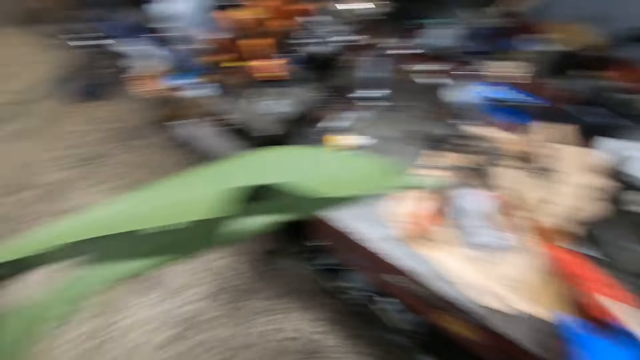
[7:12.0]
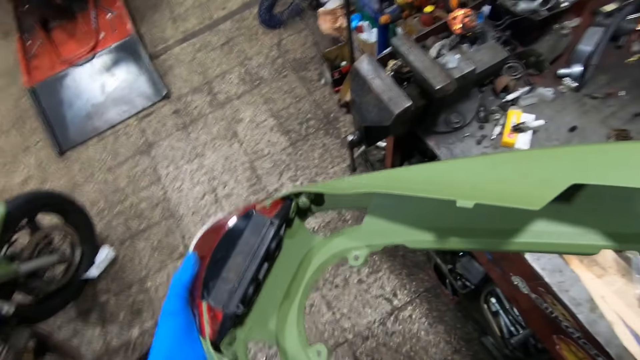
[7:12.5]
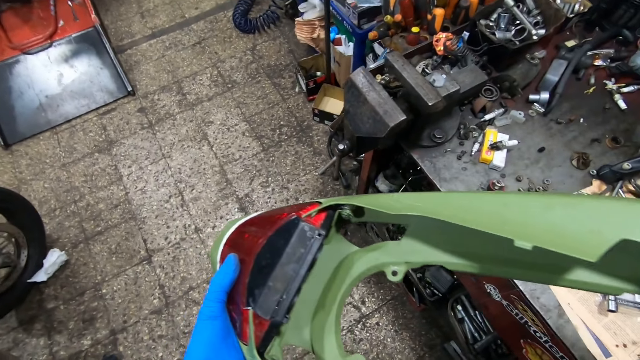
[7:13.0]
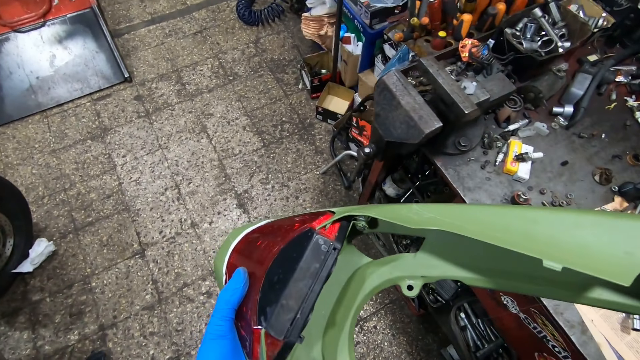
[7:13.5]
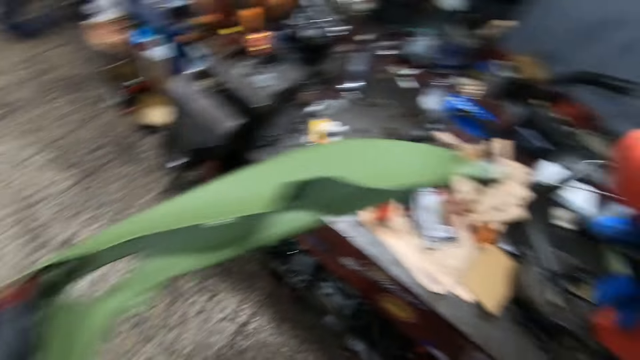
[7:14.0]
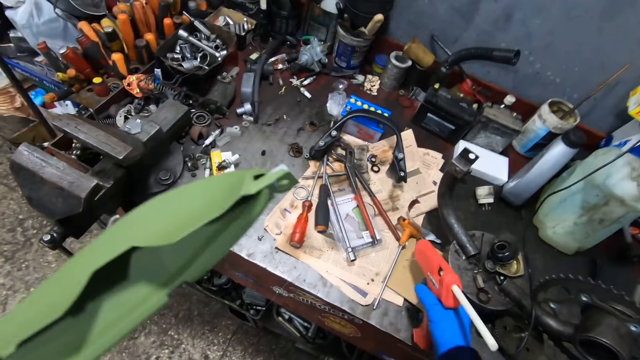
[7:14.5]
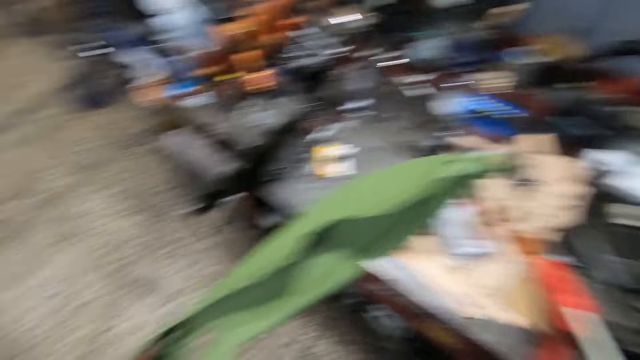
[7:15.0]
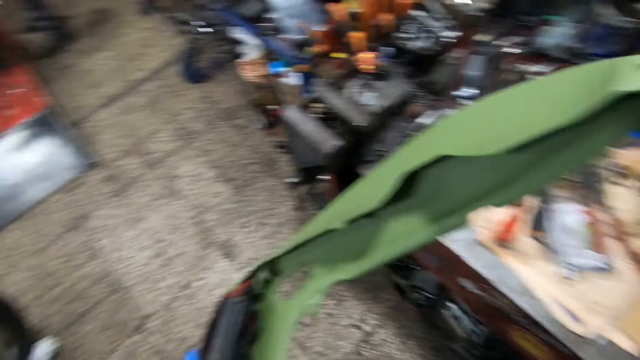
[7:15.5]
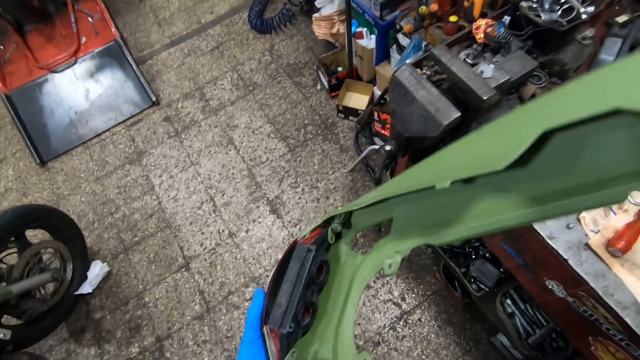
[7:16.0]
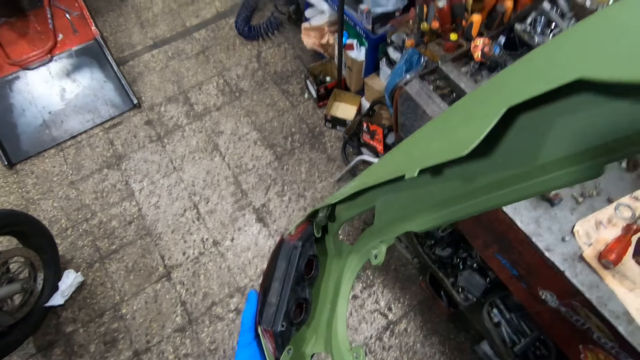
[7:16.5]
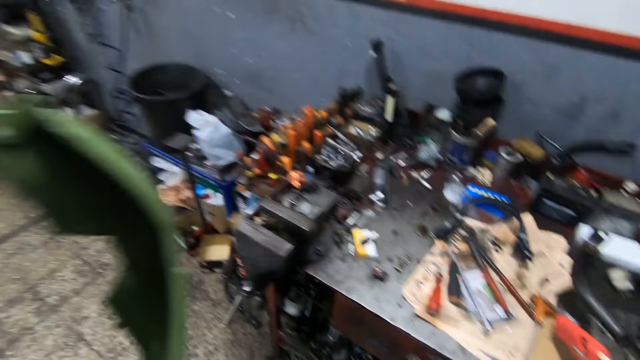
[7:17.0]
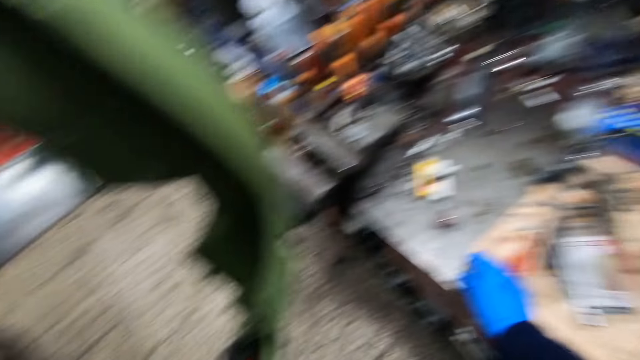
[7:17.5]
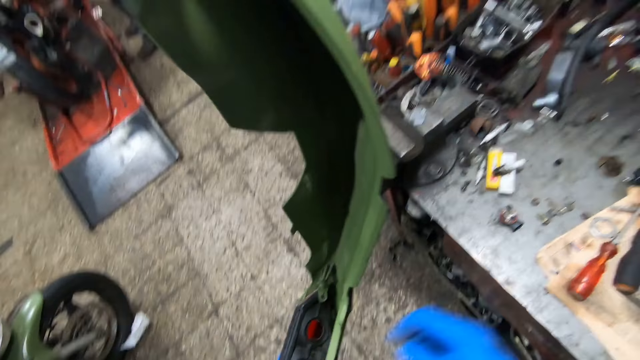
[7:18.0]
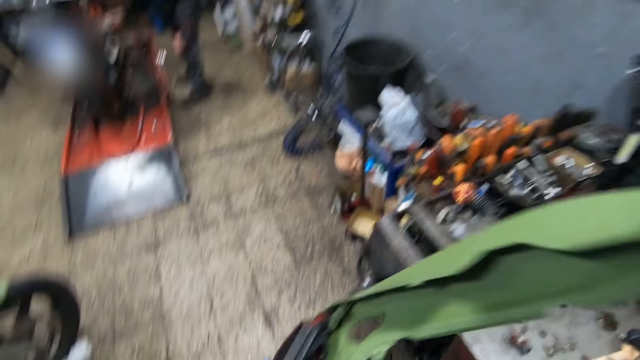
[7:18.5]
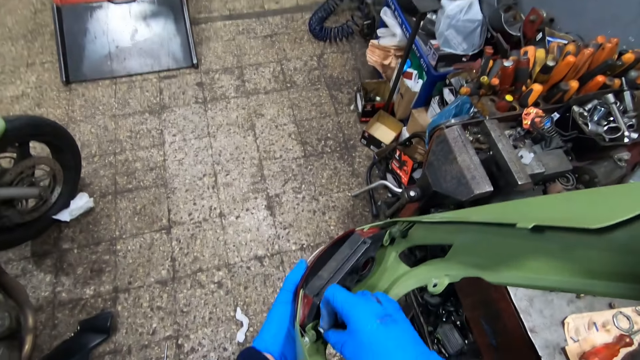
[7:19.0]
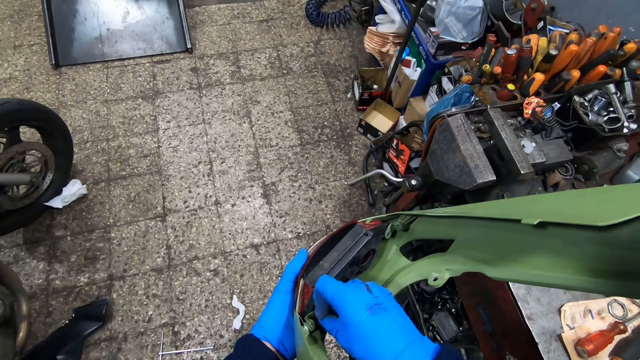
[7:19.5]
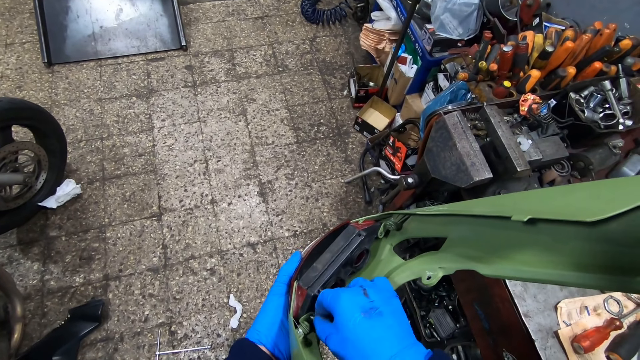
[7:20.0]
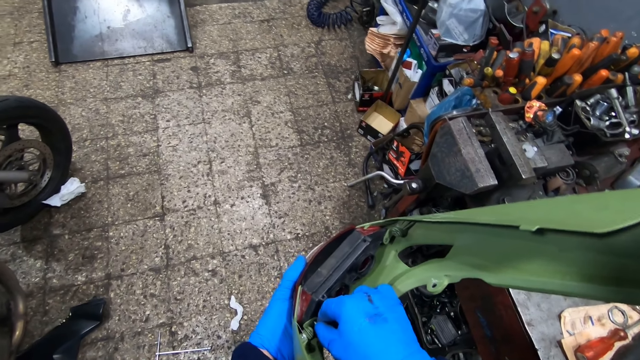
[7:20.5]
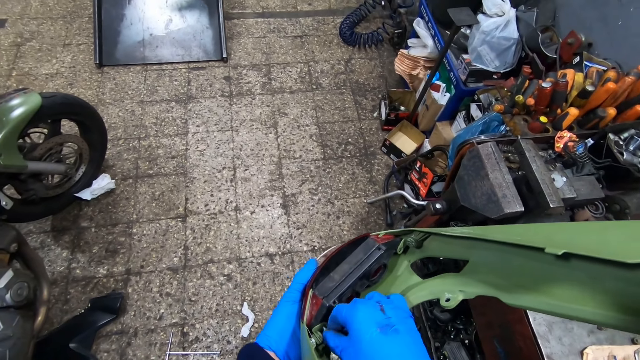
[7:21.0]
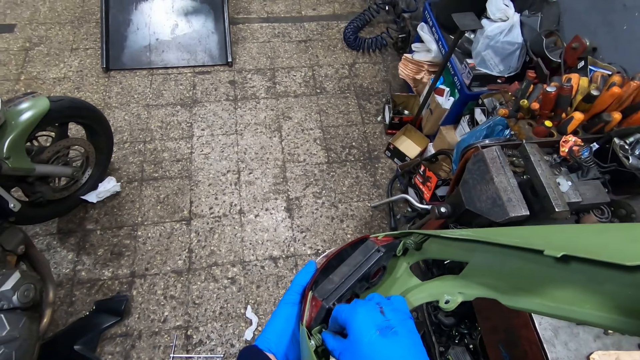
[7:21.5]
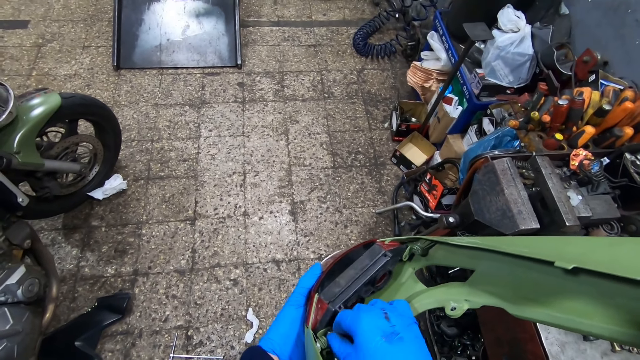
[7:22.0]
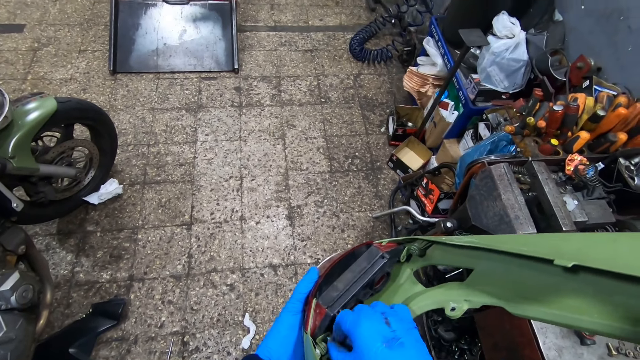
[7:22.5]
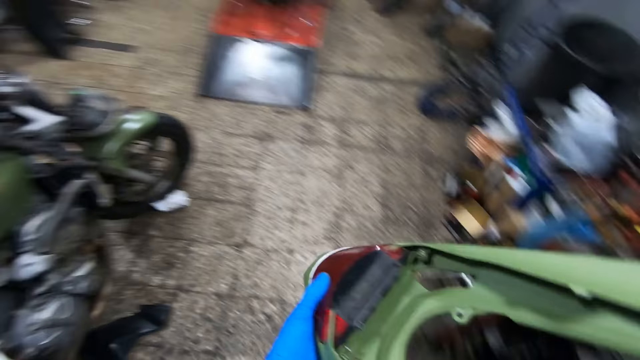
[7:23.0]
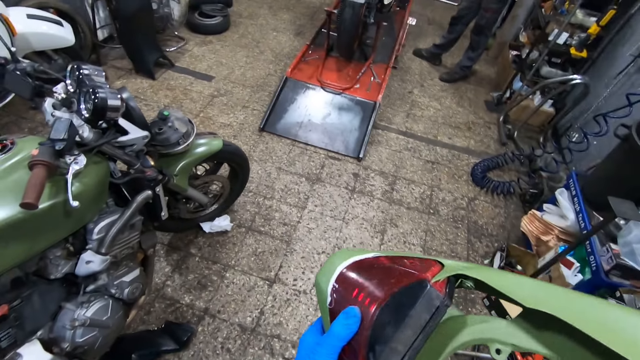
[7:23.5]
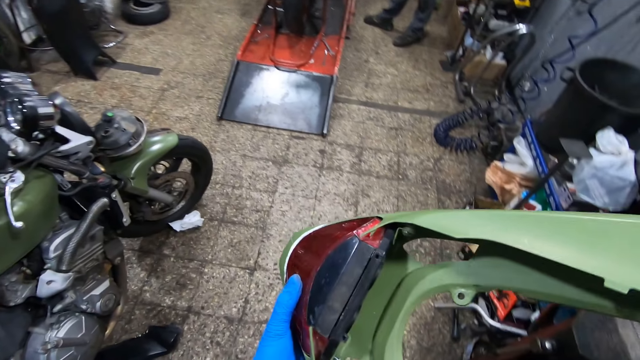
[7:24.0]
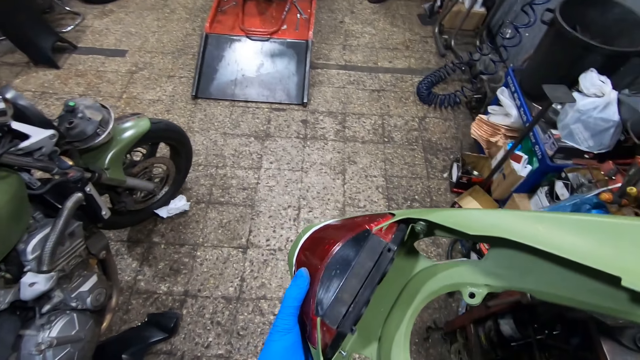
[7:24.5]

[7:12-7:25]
The camera wearer picks up the glue gun on the table with his right hand. He drops the glue gun on the table with his right hand. He picks up a screw on the table with his right hand. He tightens the screw to the brake light case with his right hand.

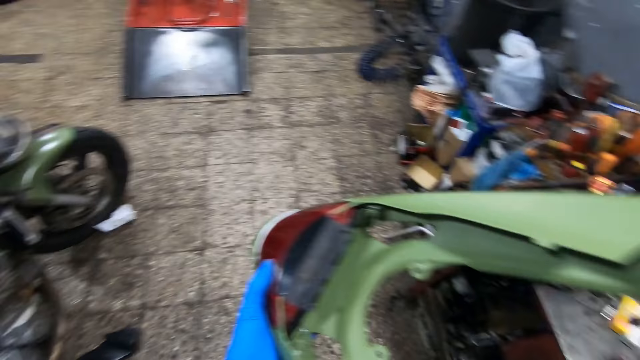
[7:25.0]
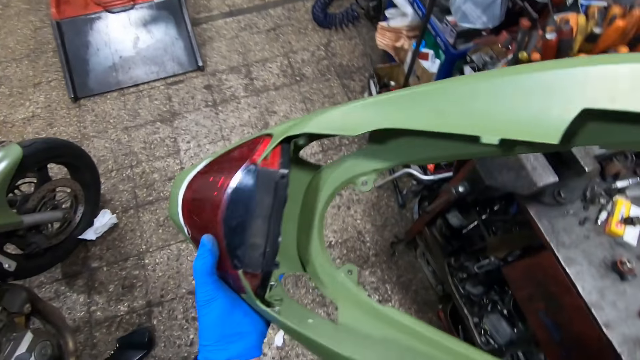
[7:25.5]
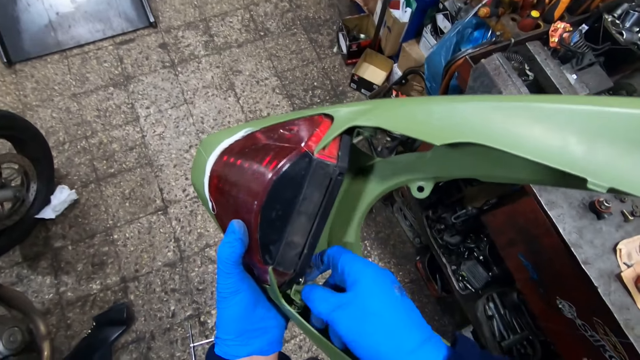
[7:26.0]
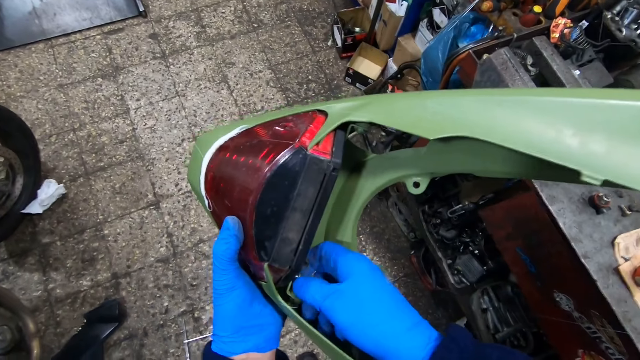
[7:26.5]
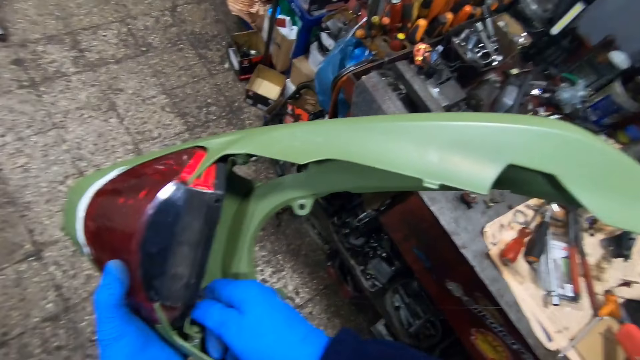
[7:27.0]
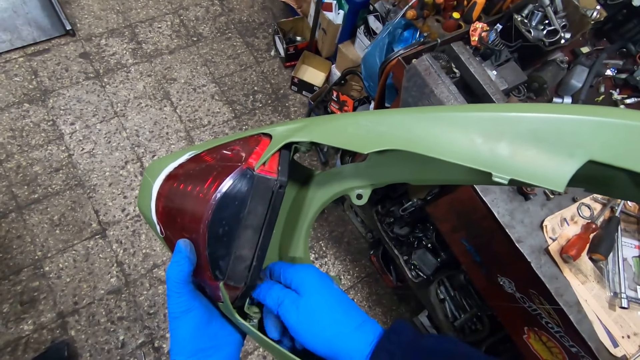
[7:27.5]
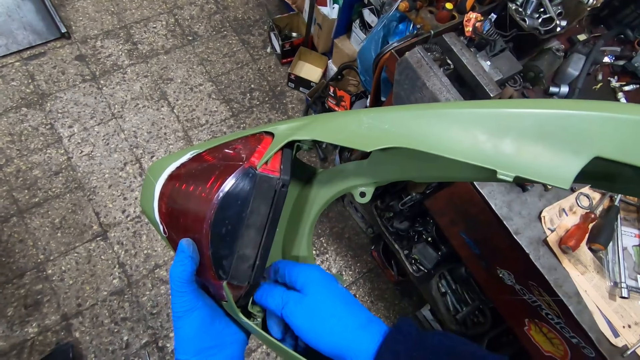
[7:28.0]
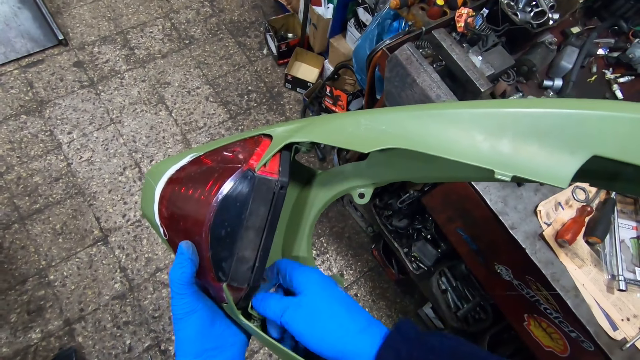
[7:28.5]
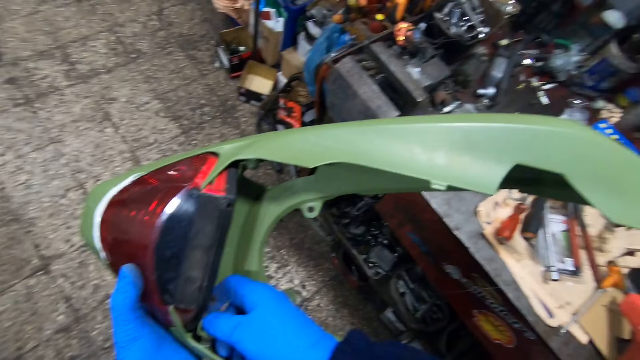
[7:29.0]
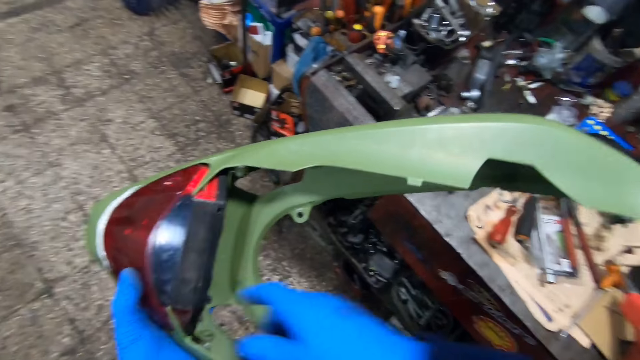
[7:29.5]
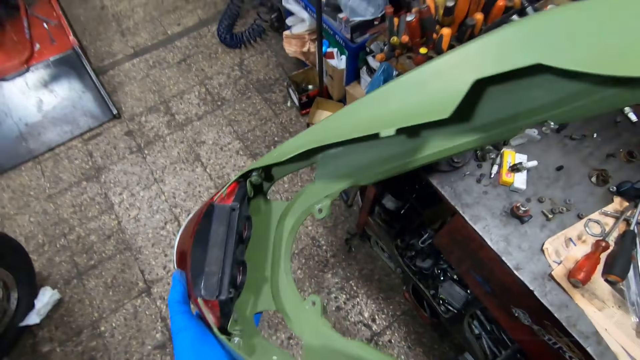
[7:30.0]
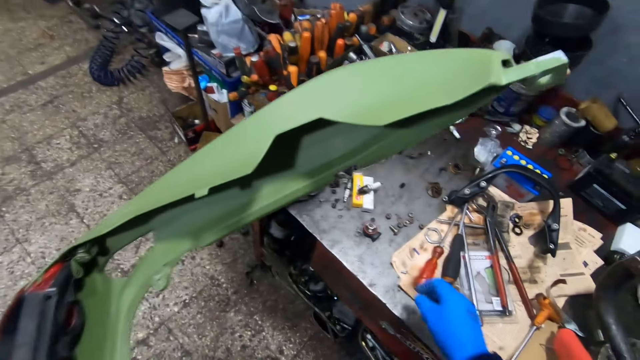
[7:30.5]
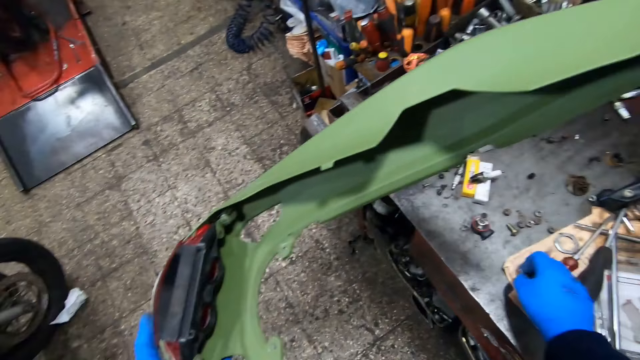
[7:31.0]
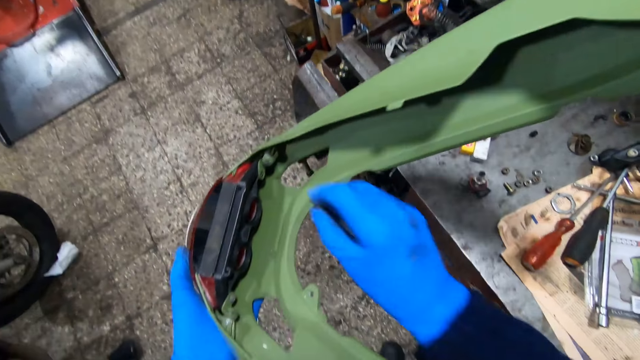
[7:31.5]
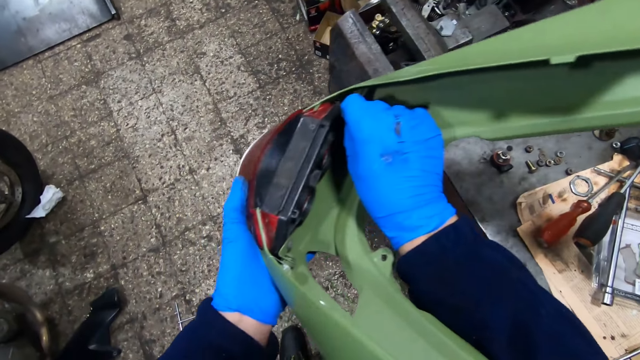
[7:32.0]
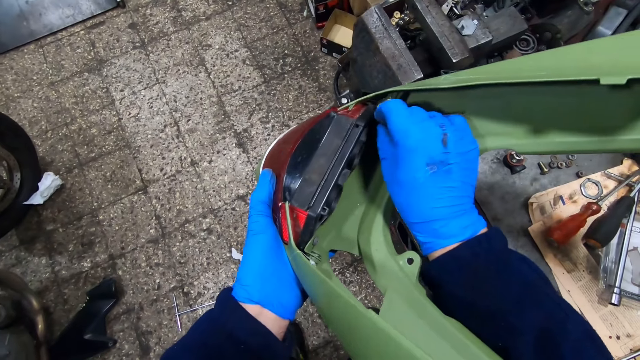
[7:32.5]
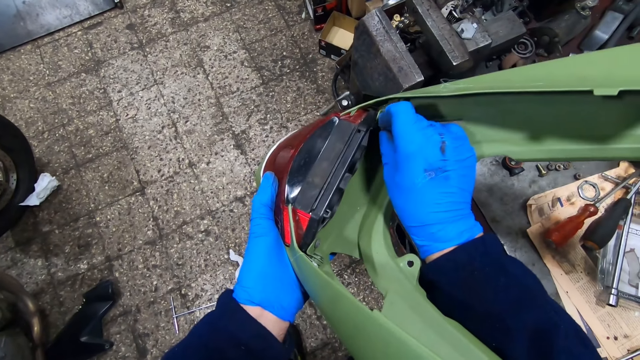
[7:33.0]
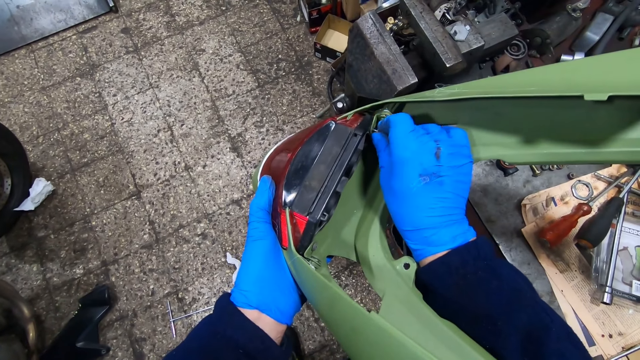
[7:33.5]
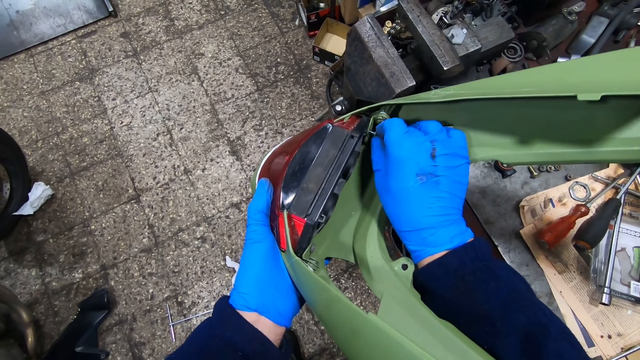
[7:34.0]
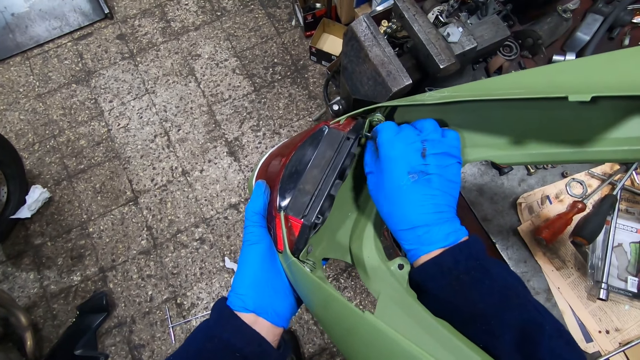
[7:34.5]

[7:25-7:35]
The camera wearer picks up a screw on the table with his right hand. He tightens the screw to the brake light case with his right hand.
